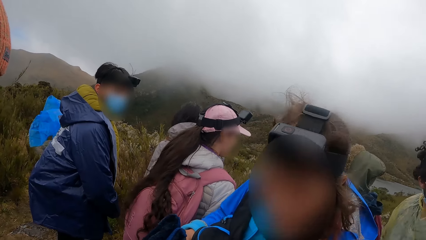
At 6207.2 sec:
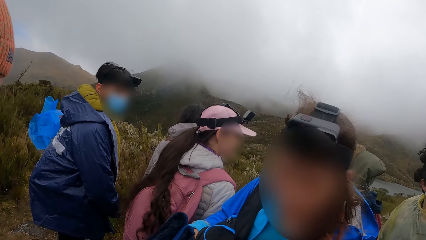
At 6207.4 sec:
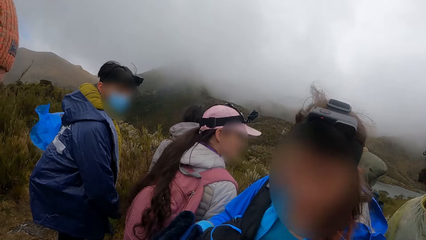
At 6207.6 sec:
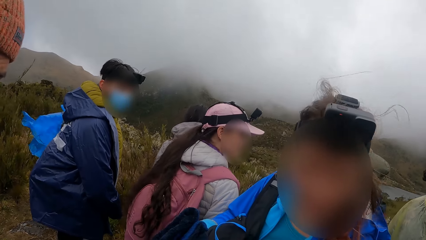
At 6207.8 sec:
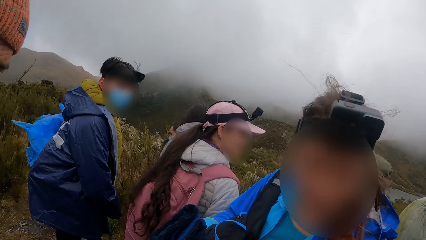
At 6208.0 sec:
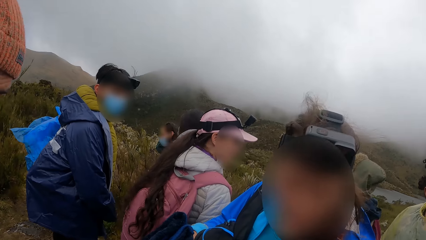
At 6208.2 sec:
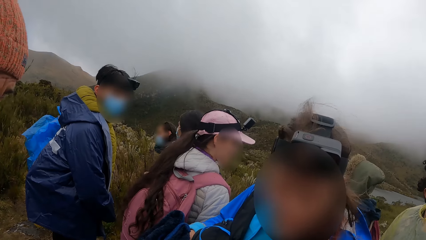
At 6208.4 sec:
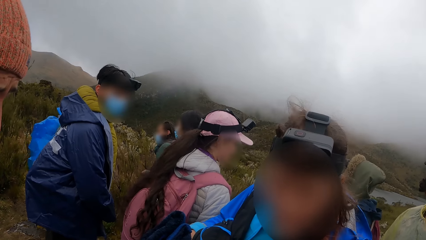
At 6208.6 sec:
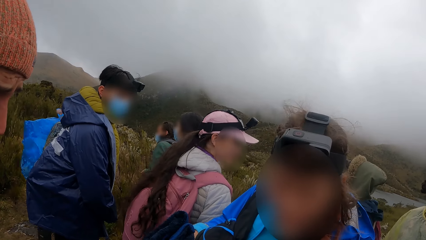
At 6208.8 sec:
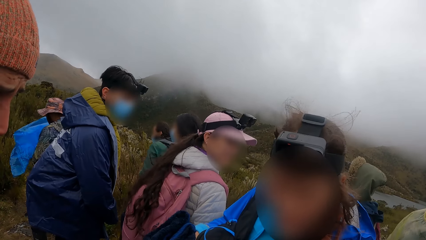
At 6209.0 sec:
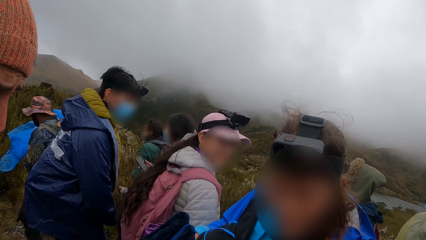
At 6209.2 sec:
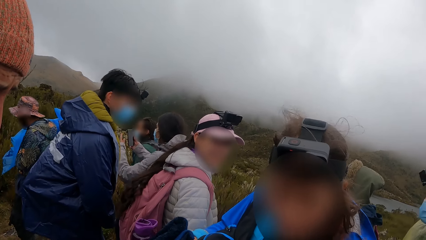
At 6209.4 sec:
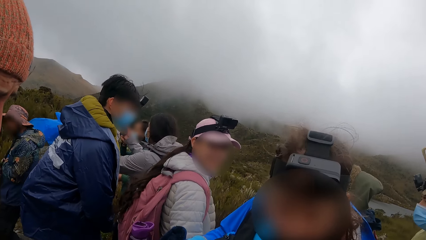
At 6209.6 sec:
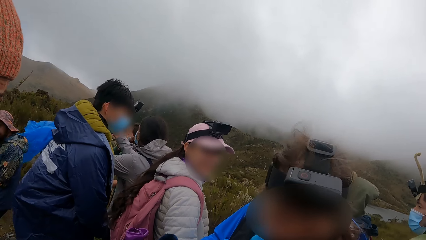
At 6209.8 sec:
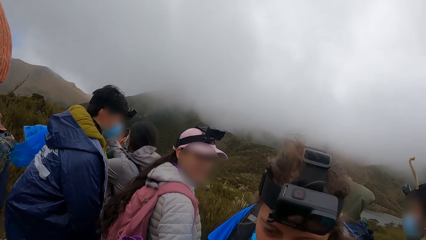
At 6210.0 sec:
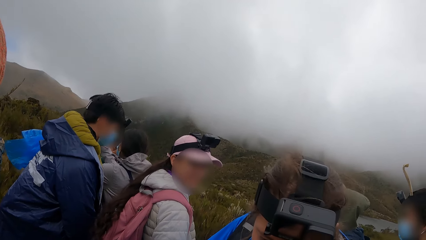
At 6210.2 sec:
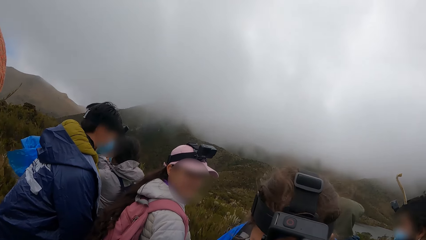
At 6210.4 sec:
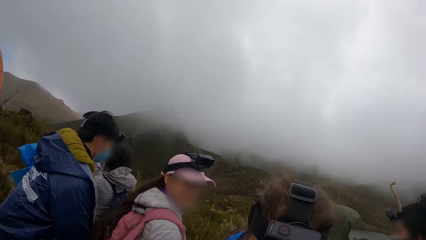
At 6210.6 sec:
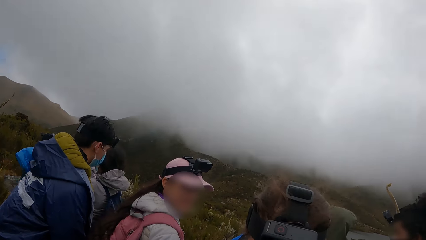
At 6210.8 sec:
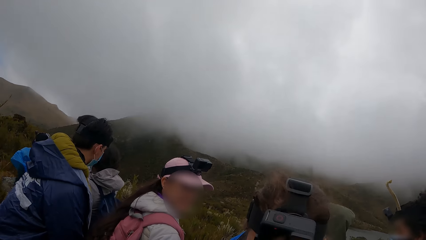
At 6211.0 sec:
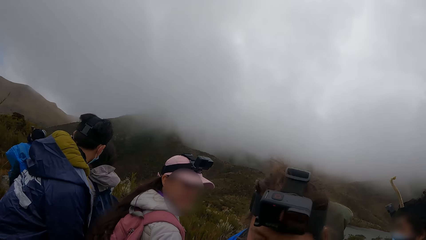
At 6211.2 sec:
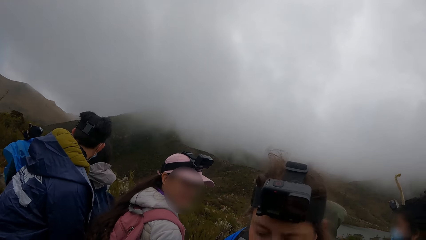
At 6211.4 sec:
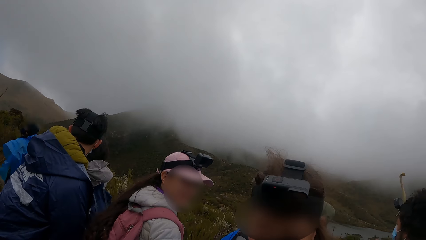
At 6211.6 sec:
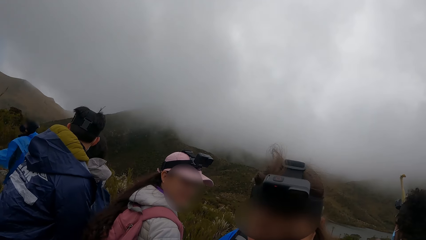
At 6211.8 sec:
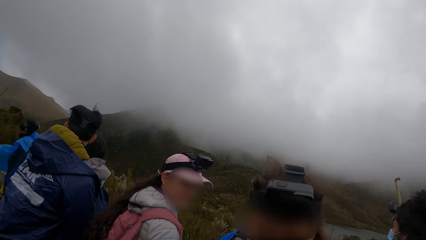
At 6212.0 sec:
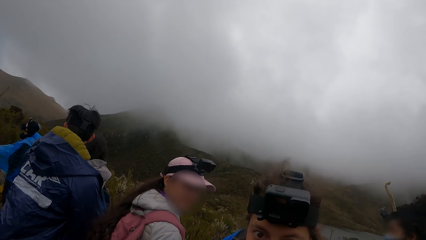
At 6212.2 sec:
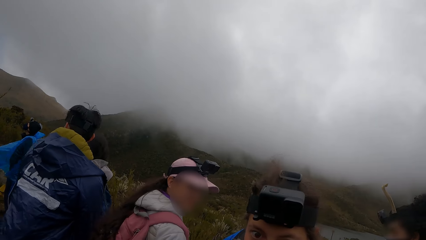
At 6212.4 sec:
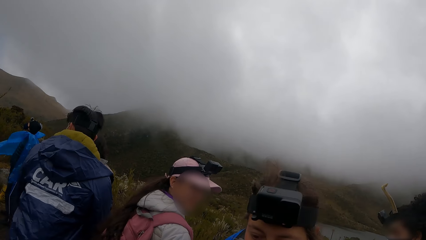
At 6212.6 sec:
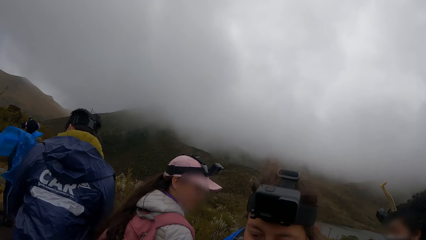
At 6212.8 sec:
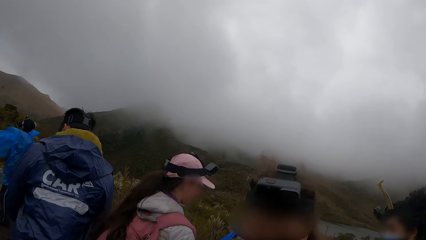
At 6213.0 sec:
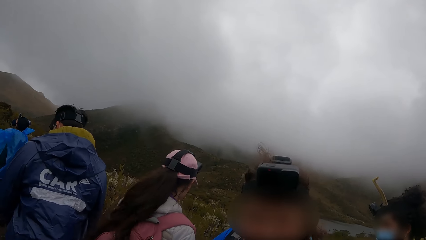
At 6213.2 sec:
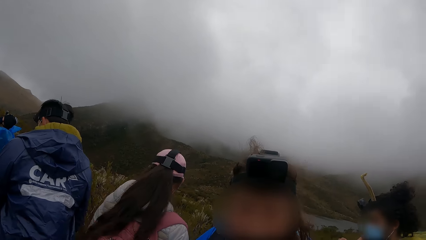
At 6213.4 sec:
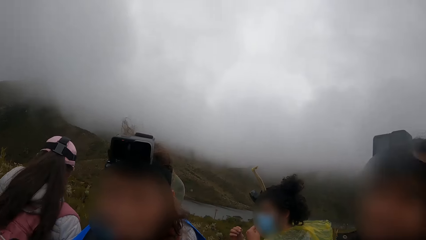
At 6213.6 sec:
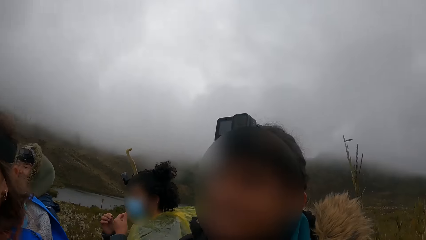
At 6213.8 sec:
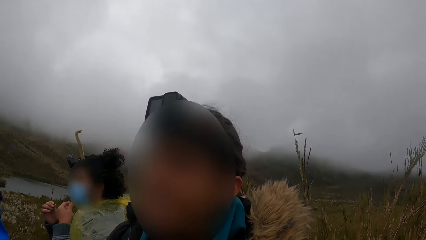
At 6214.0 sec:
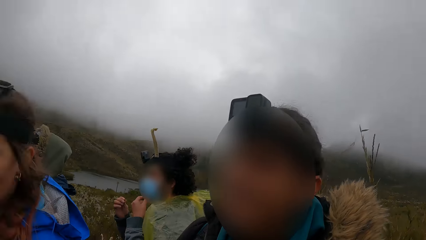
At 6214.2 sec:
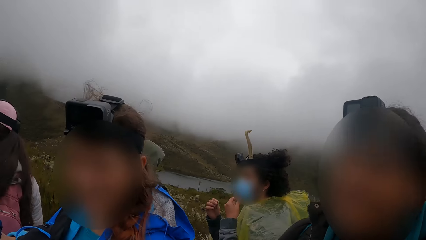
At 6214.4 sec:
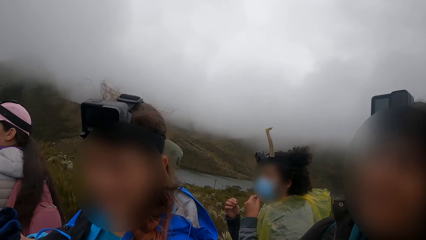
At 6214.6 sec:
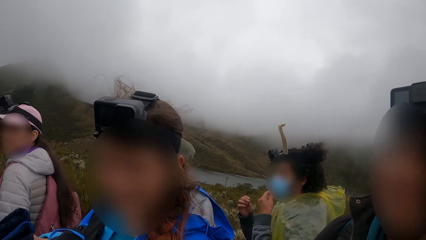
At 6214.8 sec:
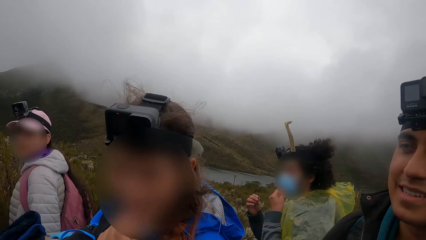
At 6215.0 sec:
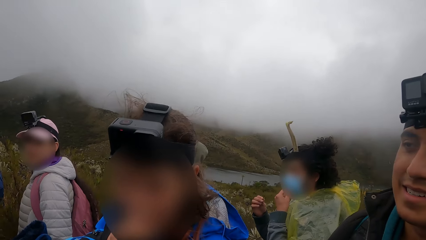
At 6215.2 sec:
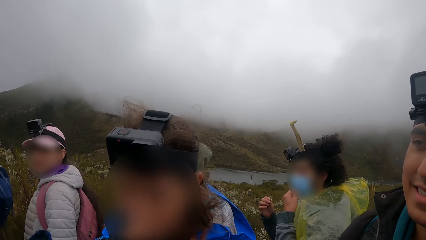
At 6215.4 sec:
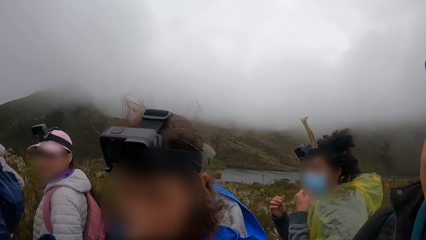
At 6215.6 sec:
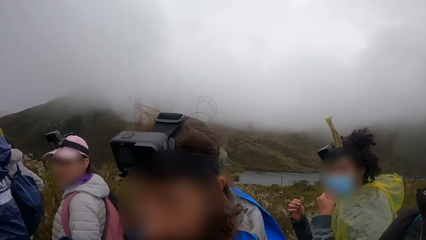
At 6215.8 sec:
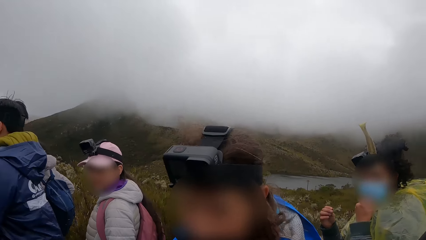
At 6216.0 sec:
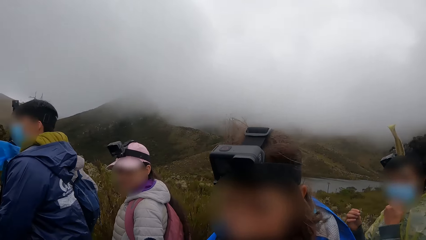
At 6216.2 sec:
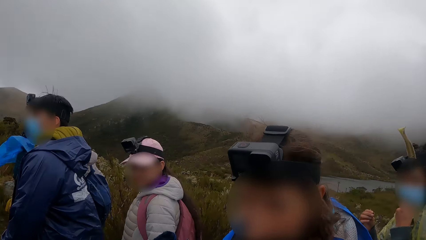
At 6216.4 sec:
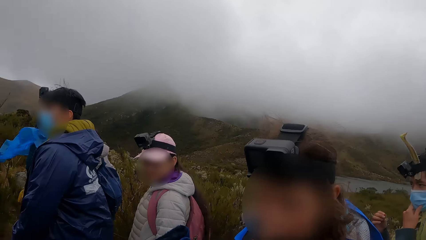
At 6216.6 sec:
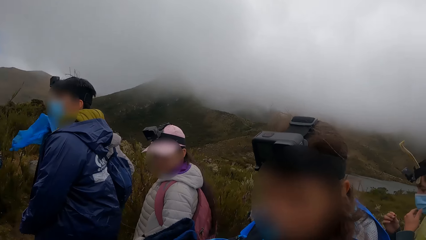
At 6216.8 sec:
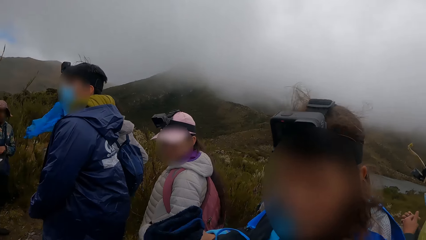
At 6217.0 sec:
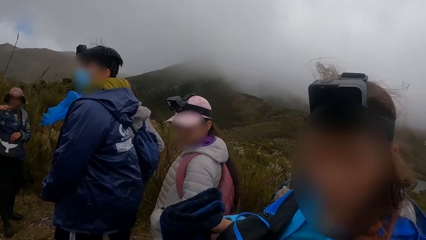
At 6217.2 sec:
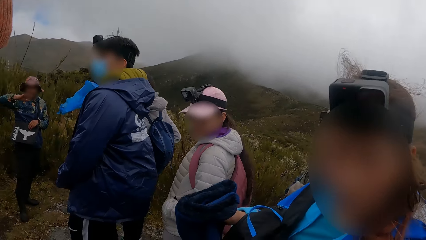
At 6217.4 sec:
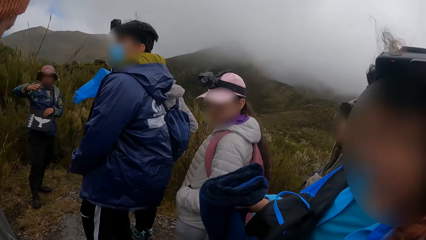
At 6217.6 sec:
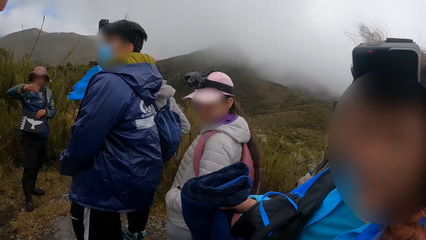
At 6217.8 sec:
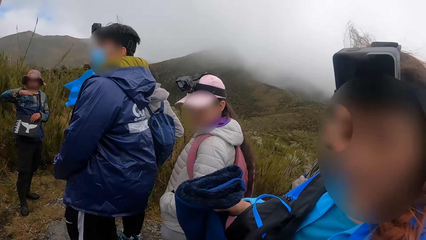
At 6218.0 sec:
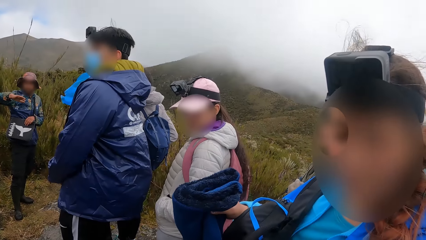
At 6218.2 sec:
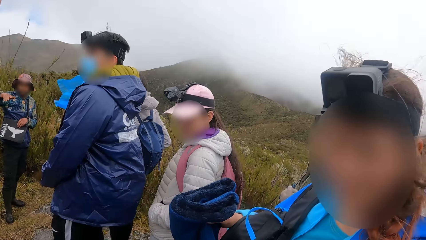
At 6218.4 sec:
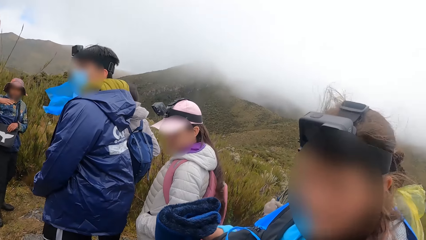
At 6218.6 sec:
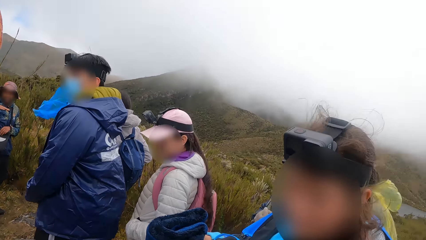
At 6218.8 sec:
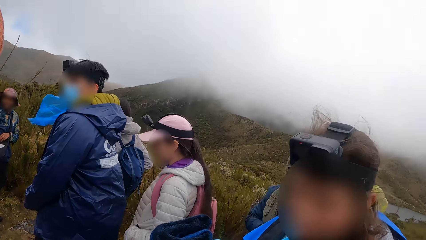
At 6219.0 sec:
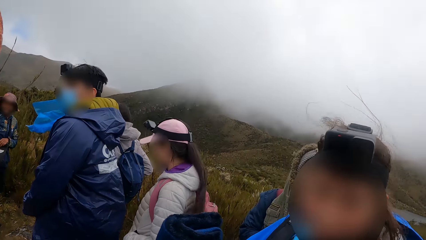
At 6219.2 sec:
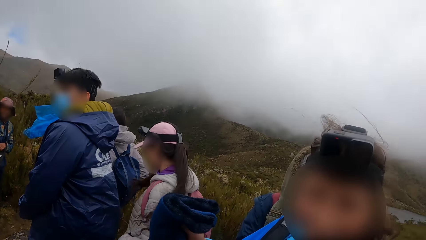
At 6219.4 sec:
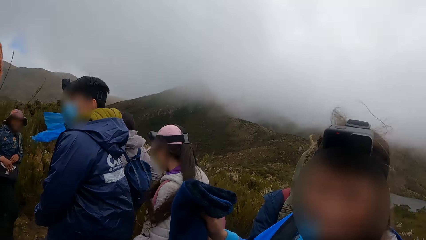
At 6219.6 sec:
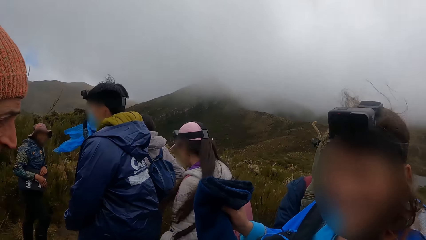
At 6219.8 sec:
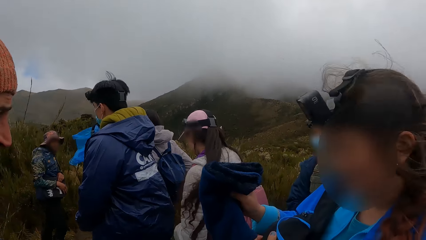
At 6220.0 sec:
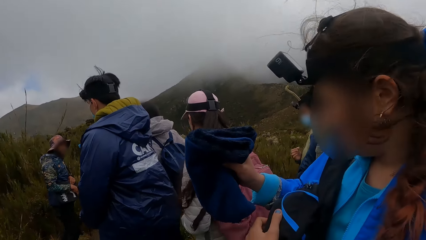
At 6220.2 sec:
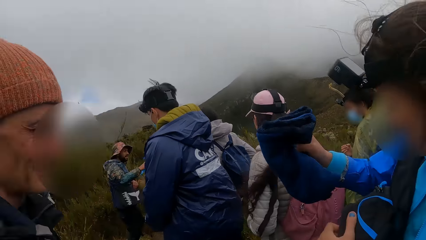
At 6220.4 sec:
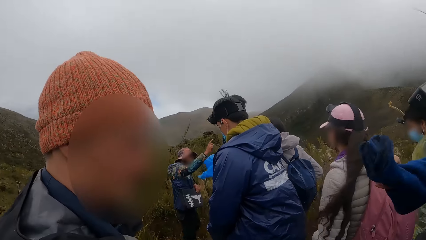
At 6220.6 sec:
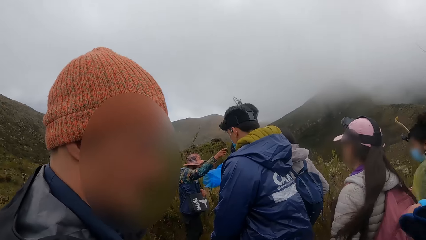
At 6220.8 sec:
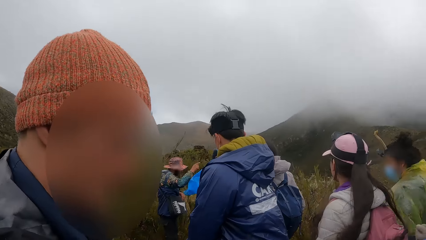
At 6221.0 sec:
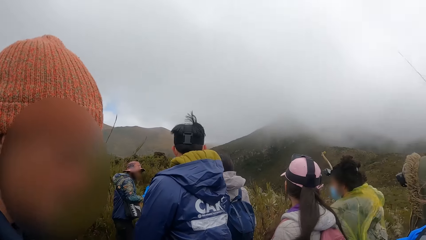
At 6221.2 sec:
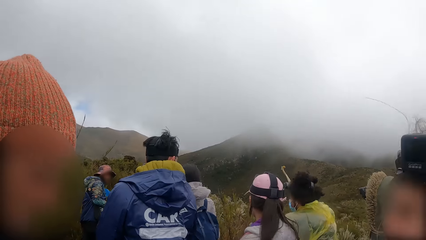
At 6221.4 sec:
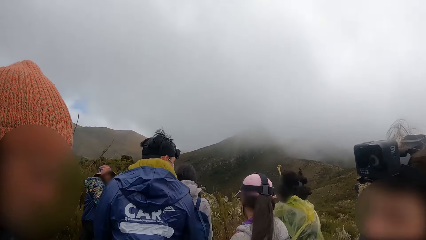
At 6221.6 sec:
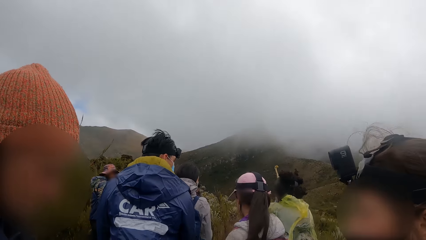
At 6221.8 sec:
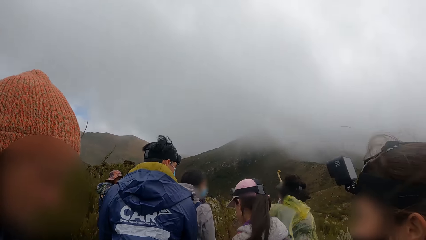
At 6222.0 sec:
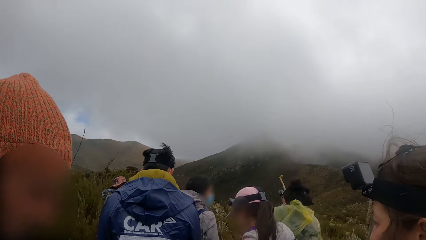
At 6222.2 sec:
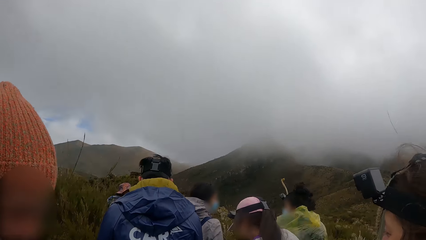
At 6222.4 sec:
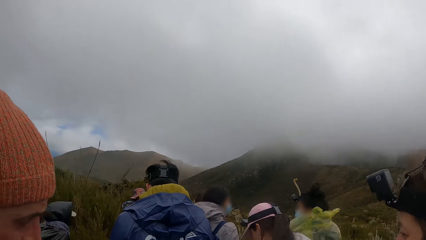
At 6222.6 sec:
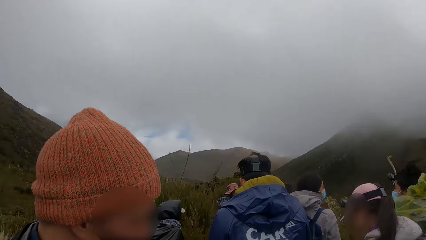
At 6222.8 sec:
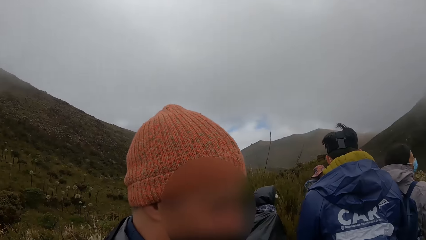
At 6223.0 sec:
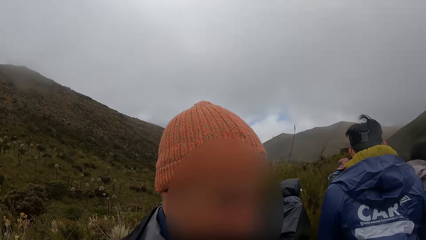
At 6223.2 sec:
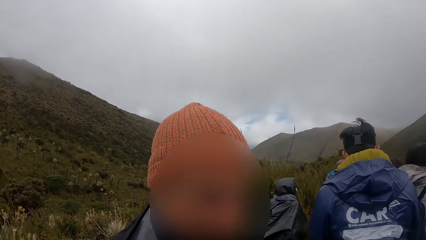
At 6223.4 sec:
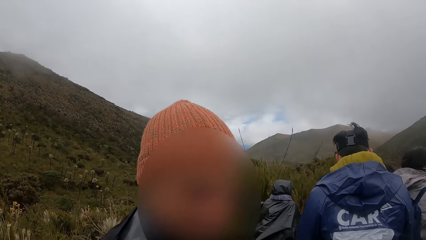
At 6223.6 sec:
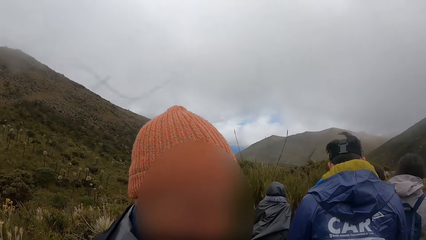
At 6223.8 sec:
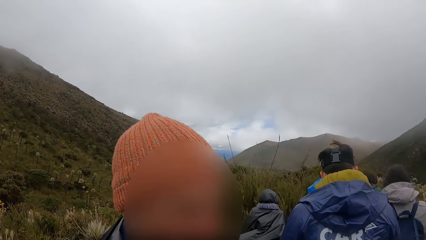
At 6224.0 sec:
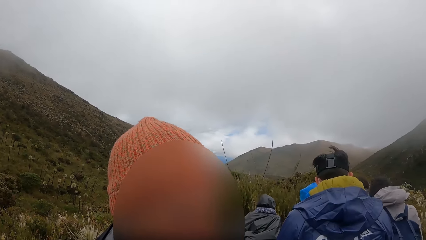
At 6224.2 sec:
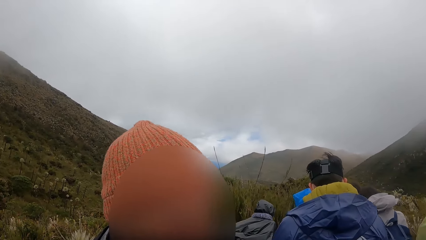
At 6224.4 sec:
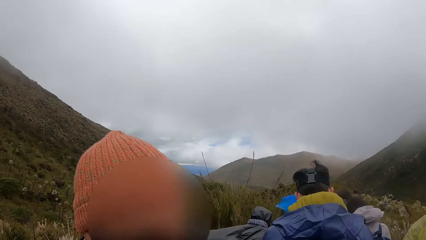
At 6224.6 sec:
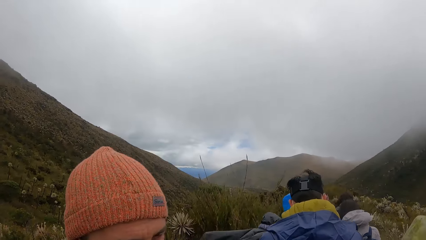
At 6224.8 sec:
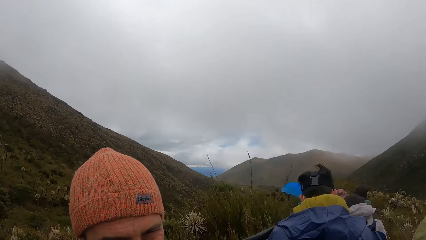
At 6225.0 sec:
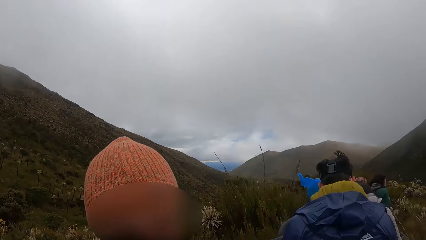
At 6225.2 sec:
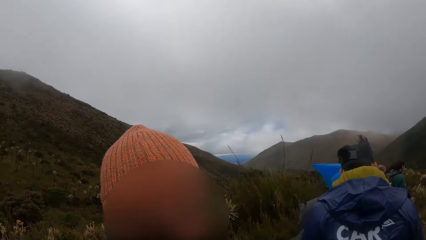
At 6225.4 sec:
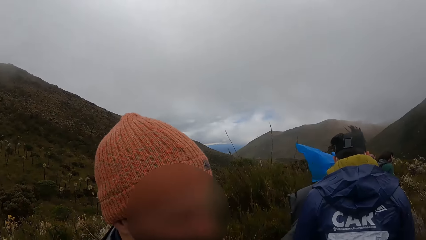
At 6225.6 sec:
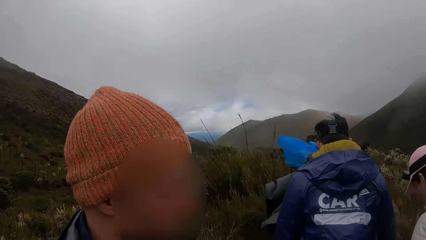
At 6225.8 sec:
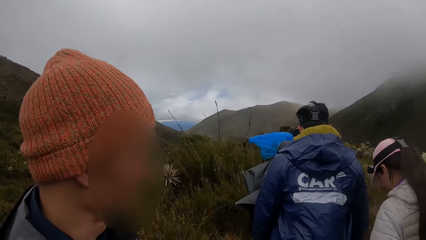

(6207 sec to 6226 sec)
A woman operates a phone with both hands. Another woman adjusts a face mask on her face with her left hand.
